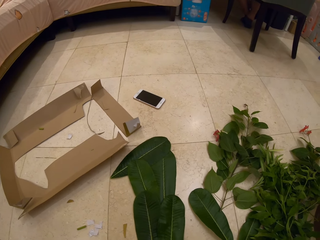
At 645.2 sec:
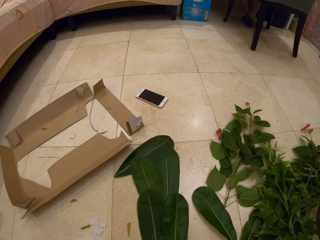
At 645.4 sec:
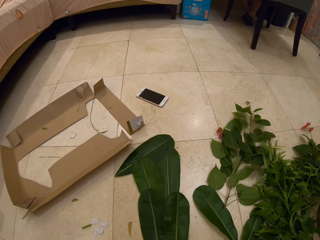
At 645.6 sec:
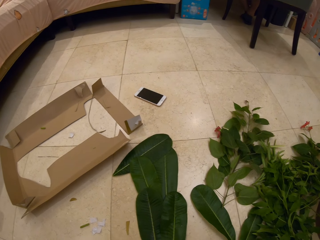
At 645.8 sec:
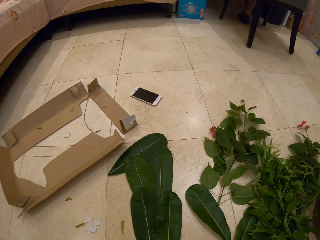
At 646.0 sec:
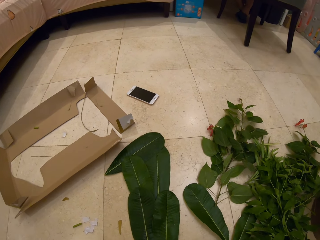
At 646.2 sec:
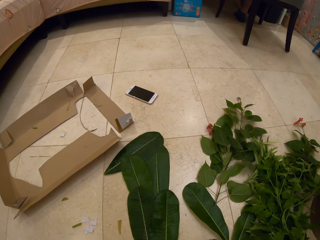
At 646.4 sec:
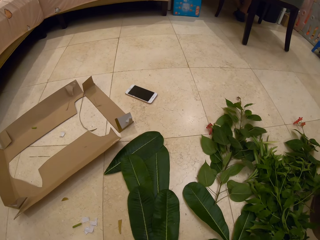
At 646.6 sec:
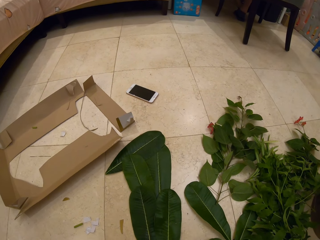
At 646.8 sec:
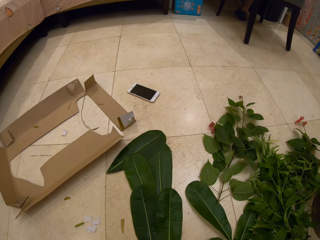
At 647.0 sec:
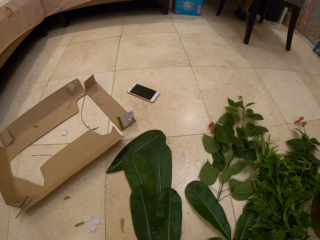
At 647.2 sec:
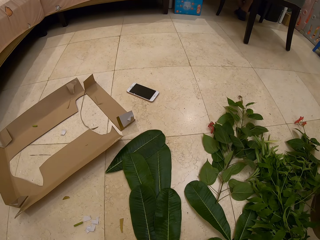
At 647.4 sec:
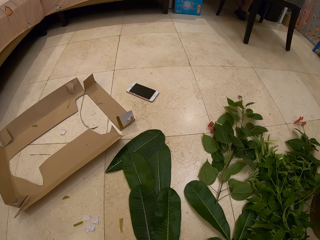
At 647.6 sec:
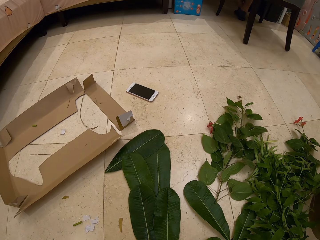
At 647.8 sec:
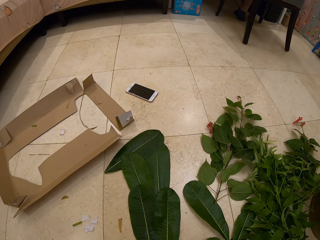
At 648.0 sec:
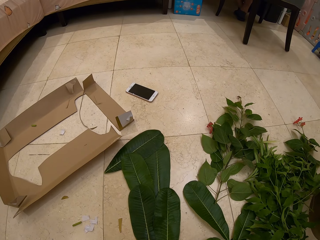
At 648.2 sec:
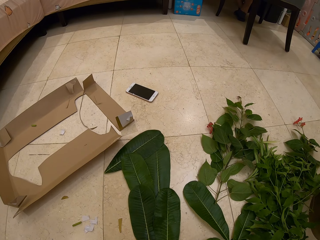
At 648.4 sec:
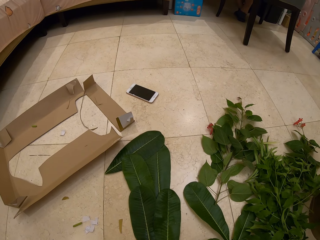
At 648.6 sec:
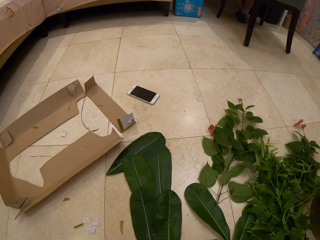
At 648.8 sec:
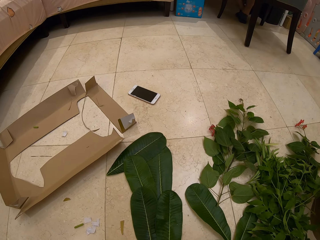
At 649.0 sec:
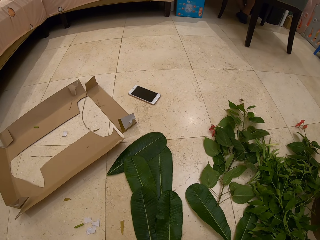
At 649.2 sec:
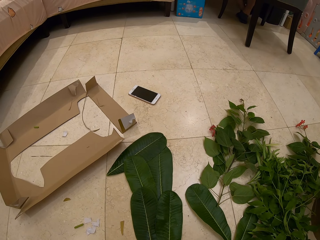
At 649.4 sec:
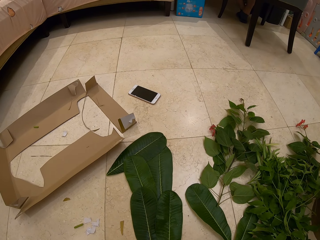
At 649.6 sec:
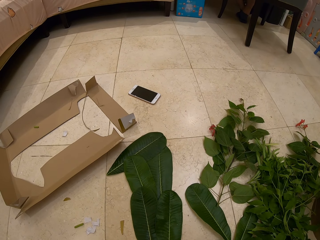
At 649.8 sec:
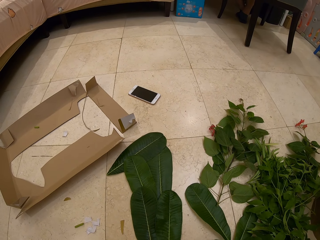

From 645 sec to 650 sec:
The camera wearer looks at the leaves decoration.

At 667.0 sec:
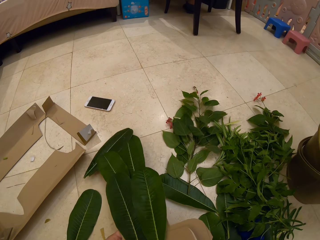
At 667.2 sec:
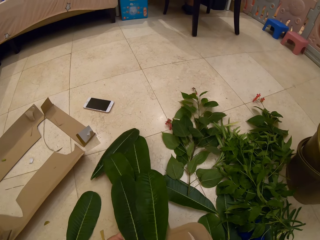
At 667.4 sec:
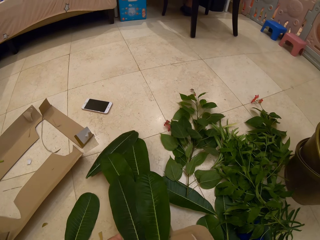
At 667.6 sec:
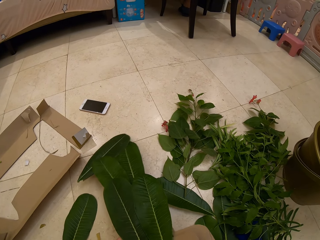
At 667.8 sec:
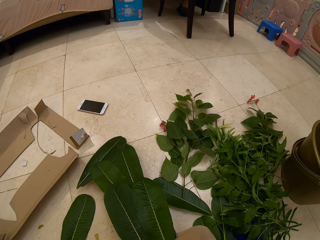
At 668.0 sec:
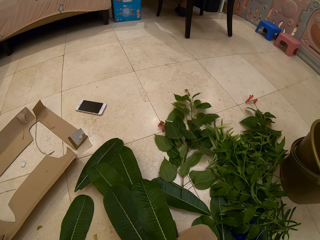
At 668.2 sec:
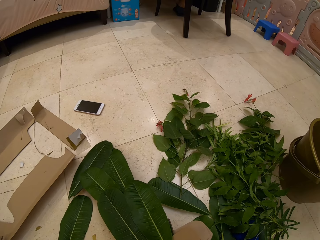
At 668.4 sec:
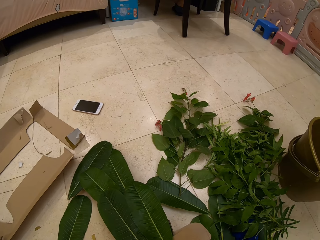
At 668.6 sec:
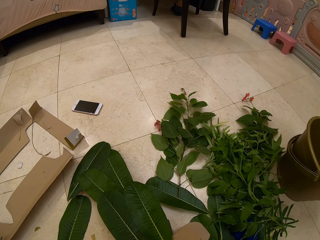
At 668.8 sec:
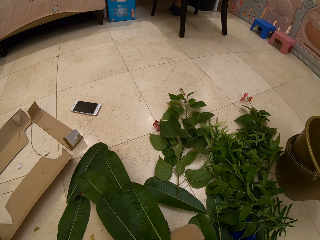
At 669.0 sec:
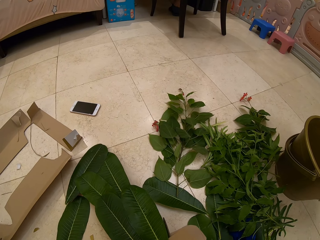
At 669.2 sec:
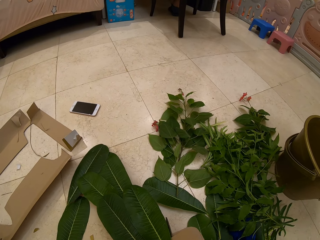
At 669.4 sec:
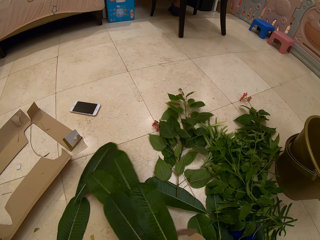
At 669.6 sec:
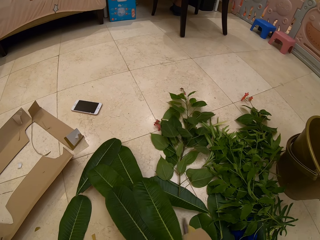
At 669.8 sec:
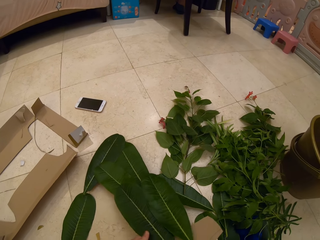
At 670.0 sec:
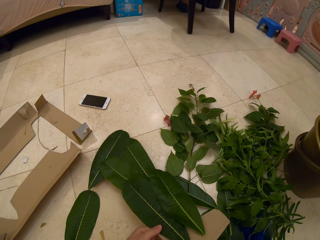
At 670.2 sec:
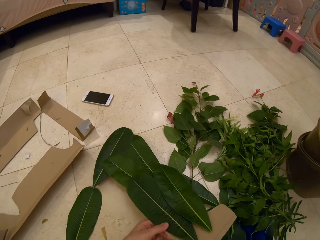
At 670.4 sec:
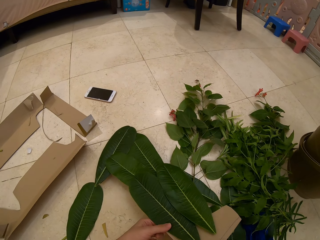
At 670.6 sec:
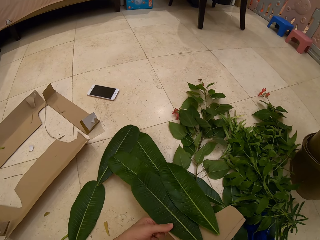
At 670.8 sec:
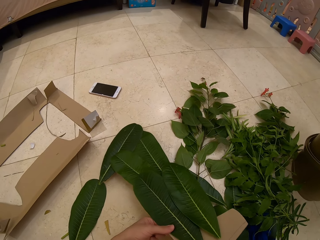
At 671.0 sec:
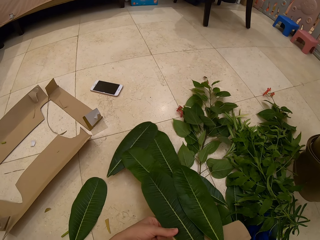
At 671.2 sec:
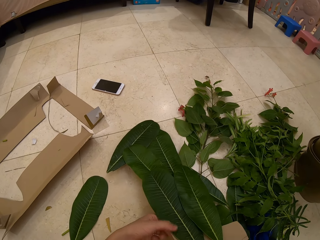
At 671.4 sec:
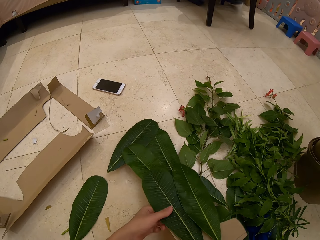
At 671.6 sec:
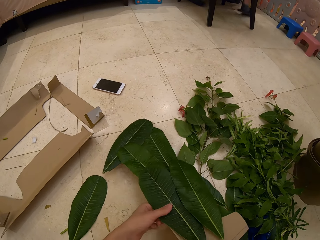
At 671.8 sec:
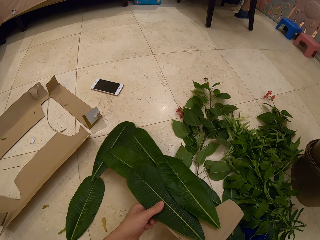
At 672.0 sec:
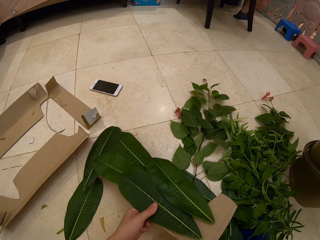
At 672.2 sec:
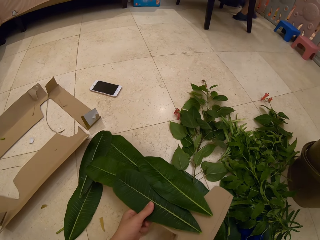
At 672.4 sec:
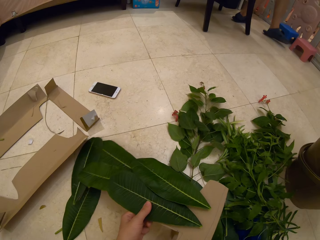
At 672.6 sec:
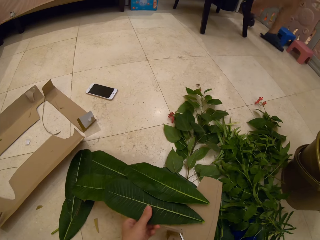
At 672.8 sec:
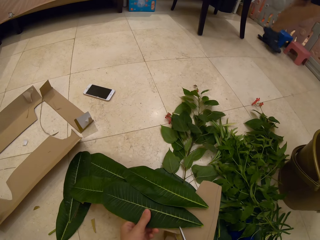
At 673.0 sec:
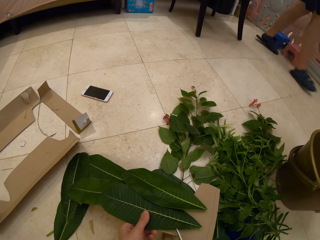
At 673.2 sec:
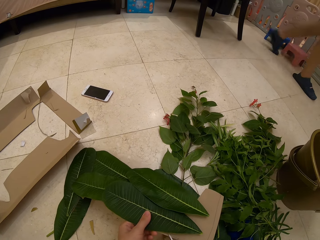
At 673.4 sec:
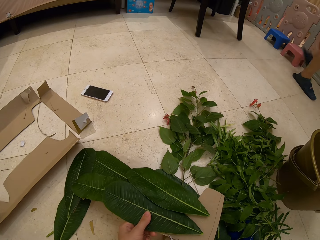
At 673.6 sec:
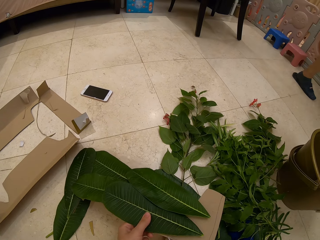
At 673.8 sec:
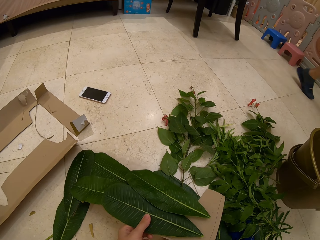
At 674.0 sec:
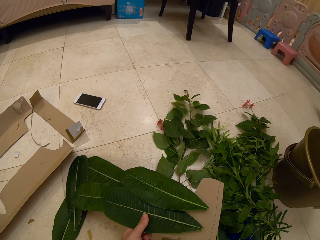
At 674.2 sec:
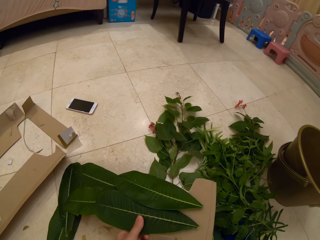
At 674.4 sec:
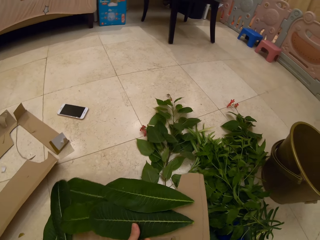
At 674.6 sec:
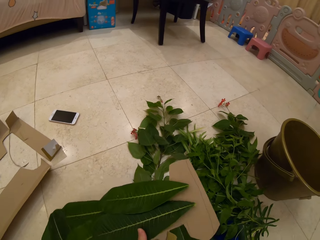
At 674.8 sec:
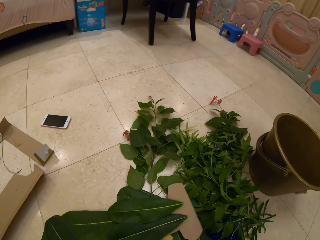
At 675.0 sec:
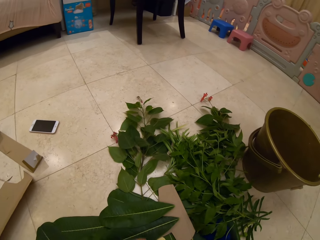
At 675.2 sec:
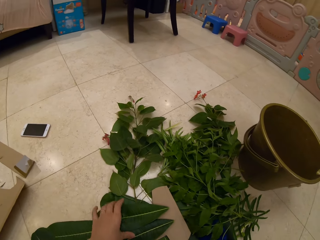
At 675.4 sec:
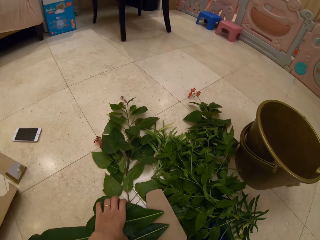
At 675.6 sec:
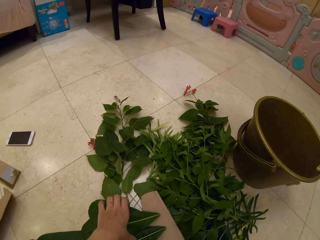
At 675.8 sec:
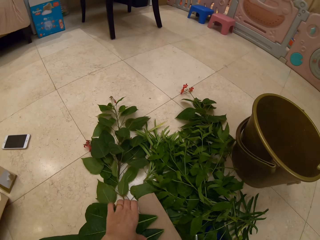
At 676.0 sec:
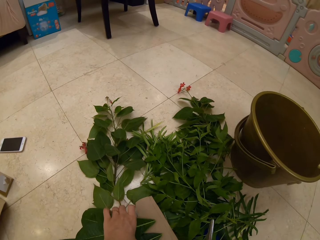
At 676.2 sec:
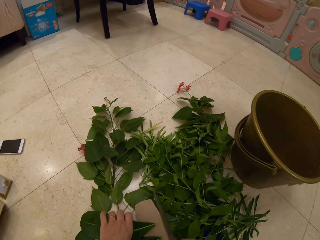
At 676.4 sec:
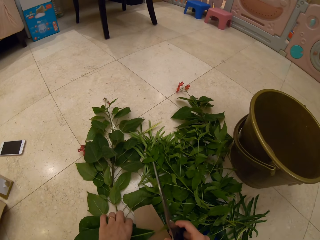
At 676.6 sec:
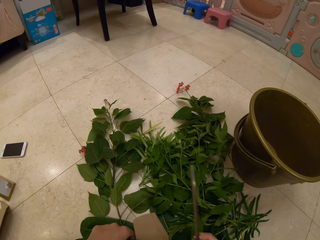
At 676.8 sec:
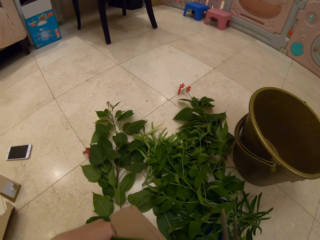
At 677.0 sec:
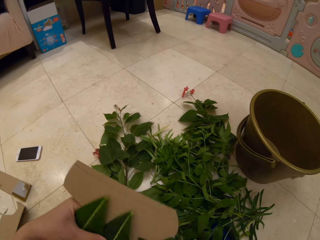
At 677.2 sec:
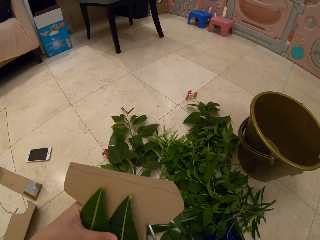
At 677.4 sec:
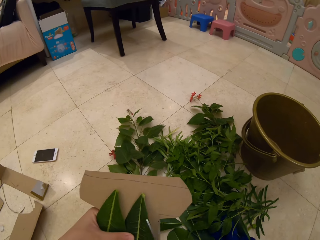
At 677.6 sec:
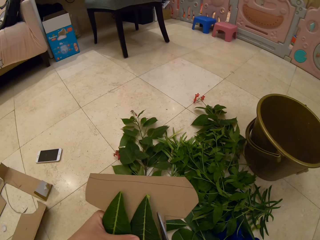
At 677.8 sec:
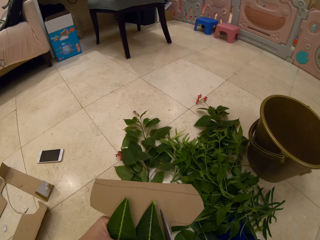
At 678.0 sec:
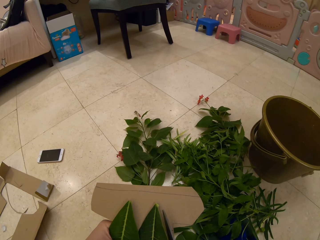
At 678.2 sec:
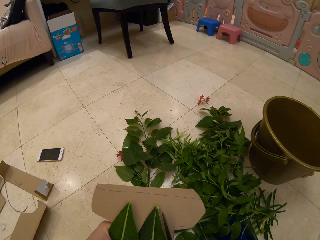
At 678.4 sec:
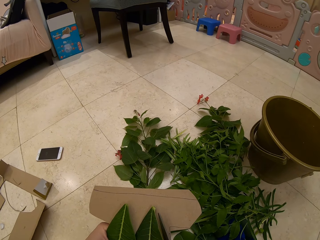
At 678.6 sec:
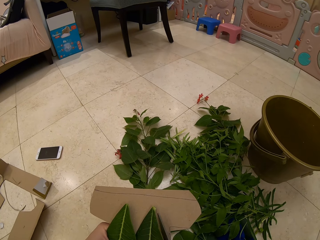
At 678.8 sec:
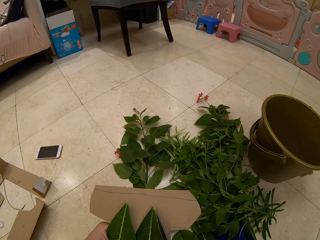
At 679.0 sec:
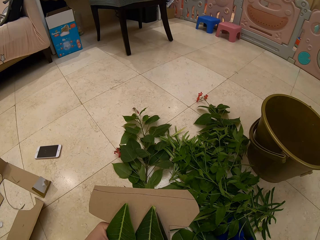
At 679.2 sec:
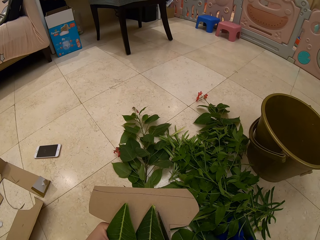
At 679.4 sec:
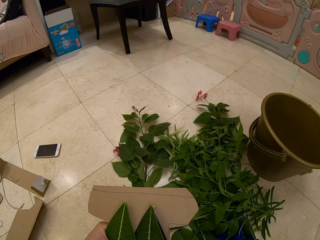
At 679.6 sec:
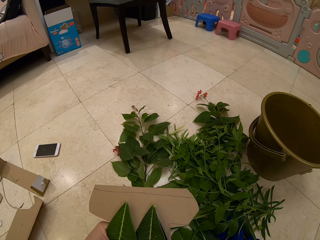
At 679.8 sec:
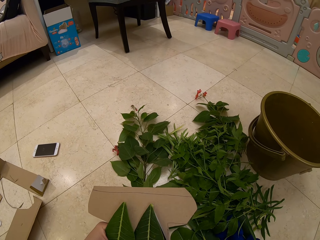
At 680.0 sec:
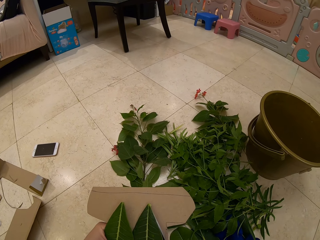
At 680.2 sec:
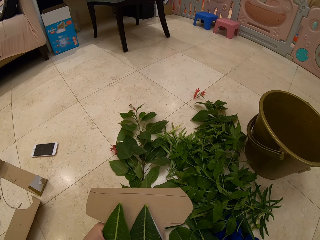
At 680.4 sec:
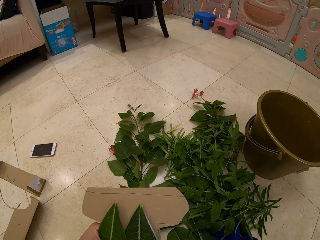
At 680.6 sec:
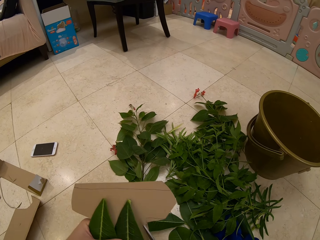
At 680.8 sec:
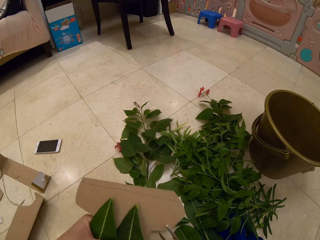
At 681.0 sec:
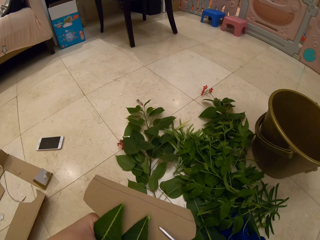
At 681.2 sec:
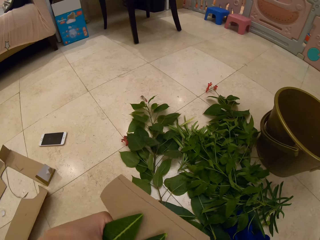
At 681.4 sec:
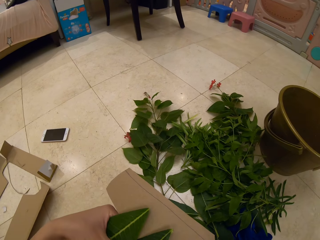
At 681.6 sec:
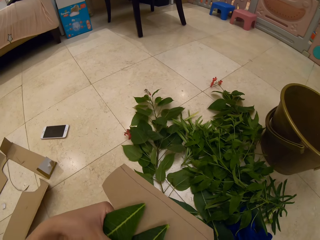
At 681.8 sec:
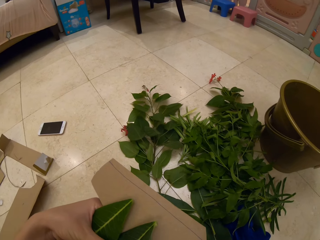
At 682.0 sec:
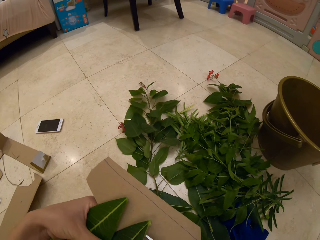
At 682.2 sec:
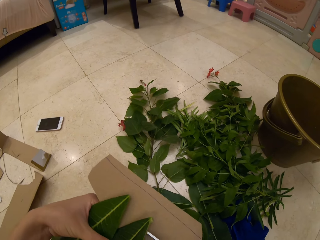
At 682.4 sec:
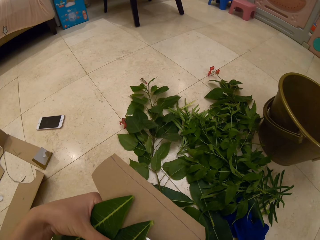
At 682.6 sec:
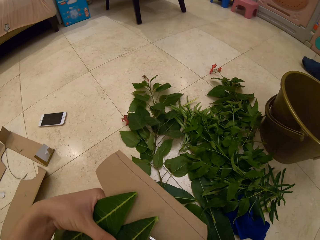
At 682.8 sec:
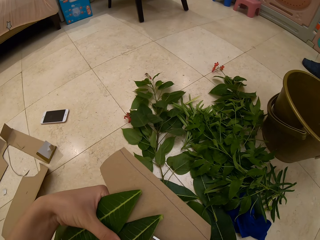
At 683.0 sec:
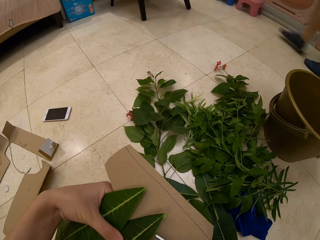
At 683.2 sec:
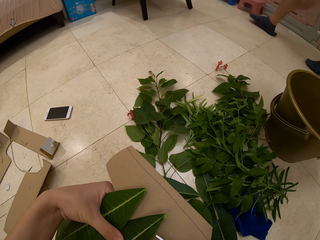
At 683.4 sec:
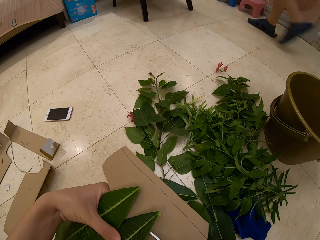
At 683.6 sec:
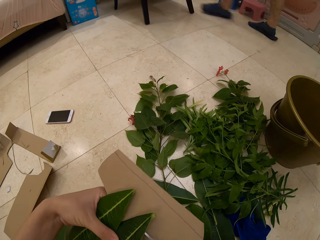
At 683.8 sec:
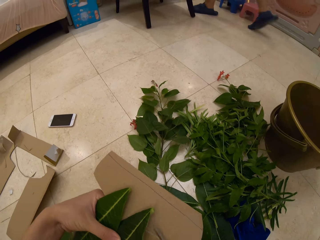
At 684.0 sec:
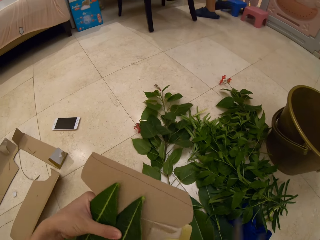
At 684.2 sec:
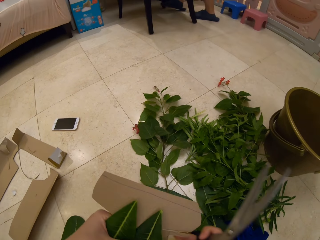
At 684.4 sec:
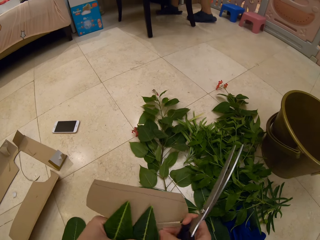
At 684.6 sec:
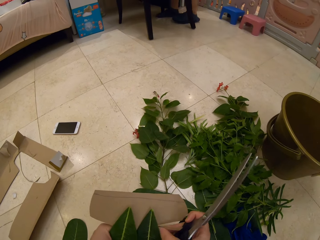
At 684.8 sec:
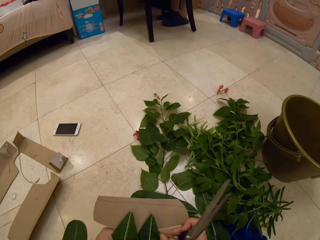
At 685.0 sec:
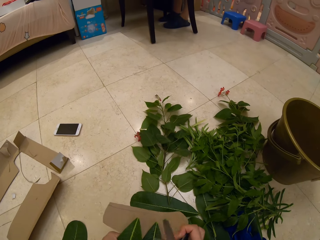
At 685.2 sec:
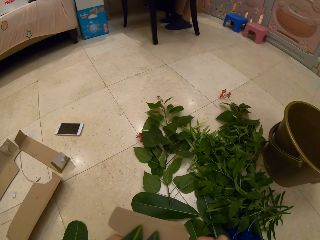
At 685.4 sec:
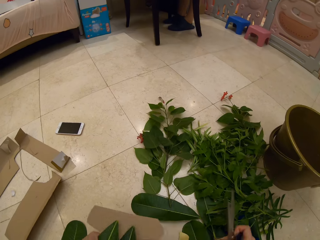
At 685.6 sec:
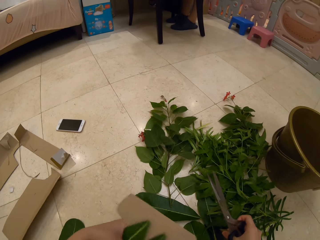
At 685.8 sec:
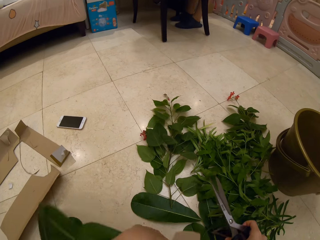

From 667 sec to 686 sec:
The camera wearer trims the carton. They place the bunch or leaves decoration sideways. A person walks into the room. The camera wearer picks up the leaves decoration and cuts the unwanted cardboard. They put the bunch down and hold the bunch. They trim off a piece of carton sideways. The person walks into the room.
